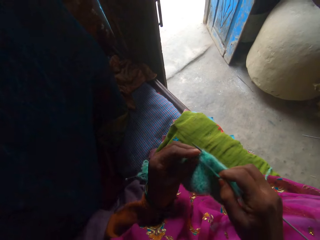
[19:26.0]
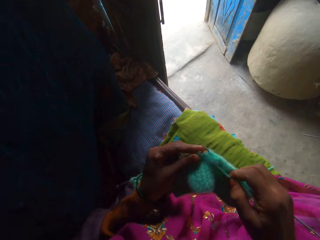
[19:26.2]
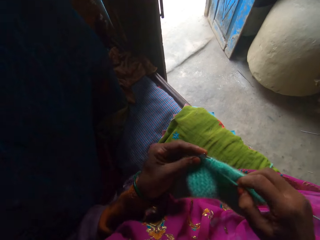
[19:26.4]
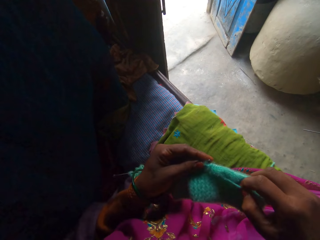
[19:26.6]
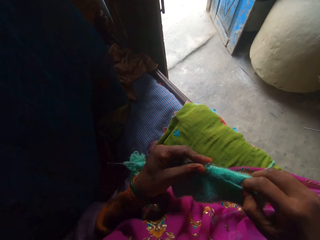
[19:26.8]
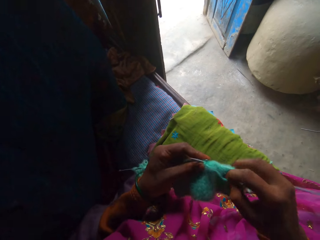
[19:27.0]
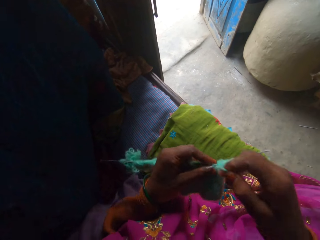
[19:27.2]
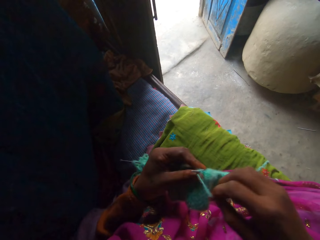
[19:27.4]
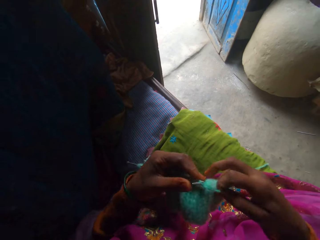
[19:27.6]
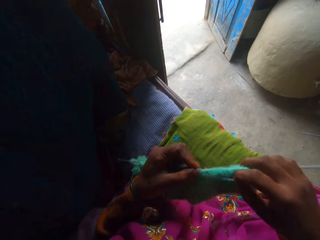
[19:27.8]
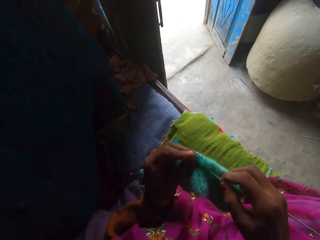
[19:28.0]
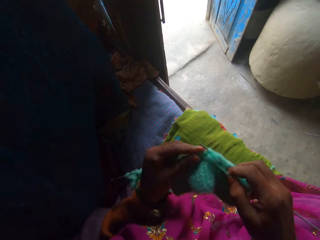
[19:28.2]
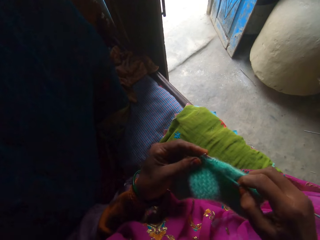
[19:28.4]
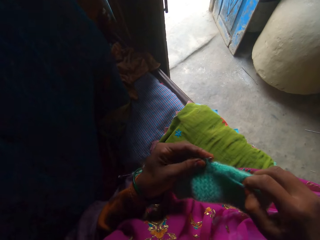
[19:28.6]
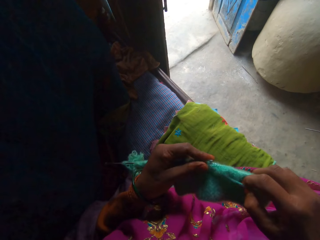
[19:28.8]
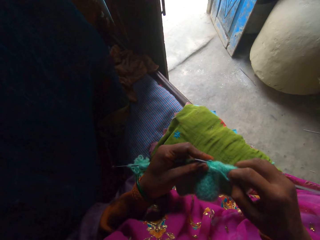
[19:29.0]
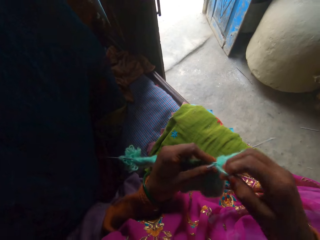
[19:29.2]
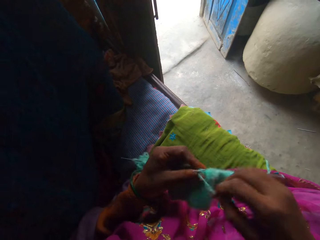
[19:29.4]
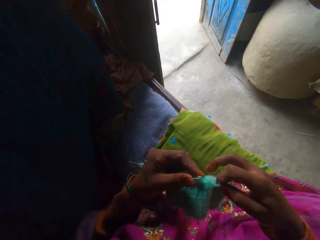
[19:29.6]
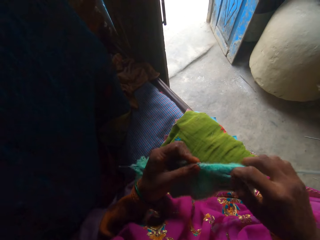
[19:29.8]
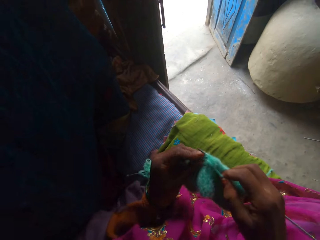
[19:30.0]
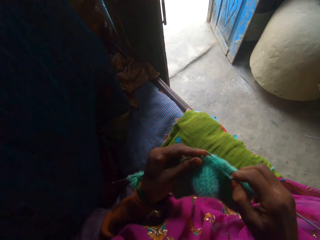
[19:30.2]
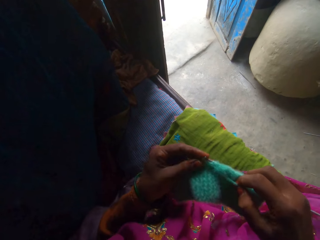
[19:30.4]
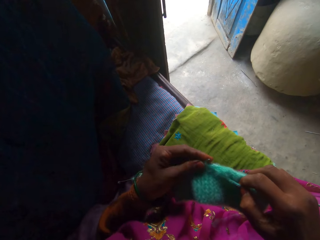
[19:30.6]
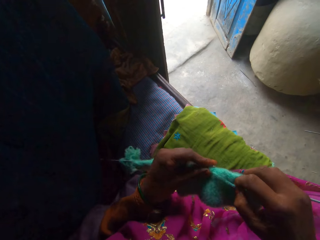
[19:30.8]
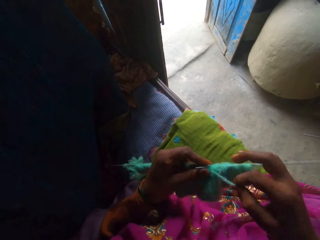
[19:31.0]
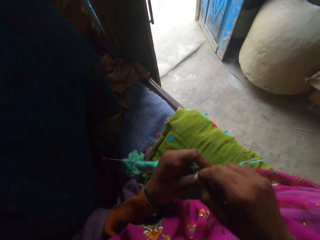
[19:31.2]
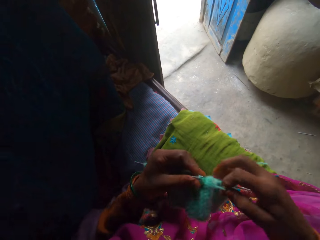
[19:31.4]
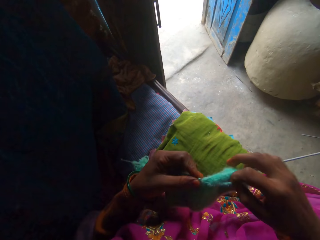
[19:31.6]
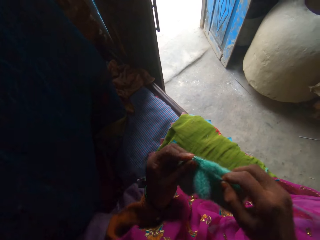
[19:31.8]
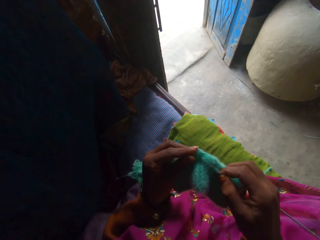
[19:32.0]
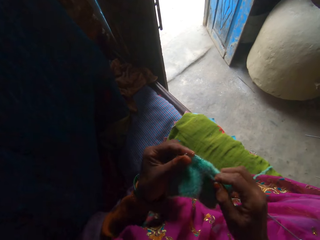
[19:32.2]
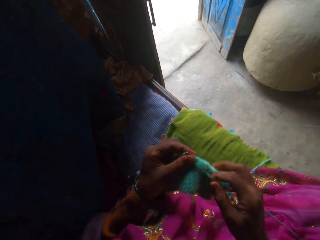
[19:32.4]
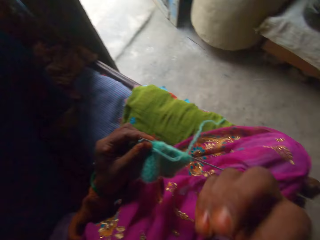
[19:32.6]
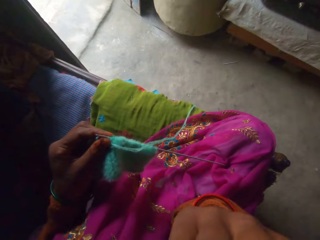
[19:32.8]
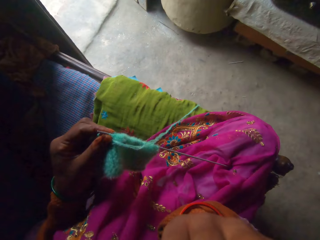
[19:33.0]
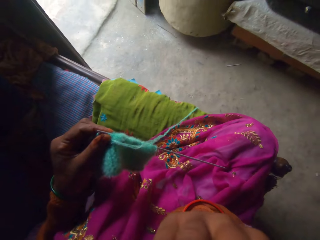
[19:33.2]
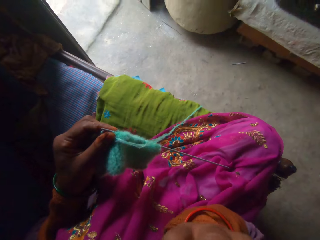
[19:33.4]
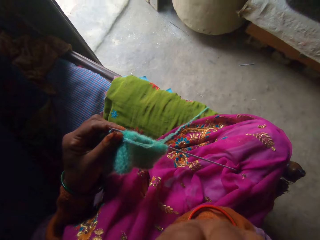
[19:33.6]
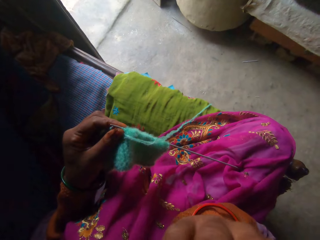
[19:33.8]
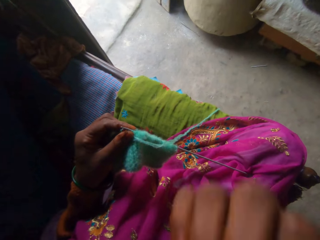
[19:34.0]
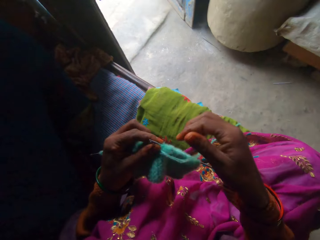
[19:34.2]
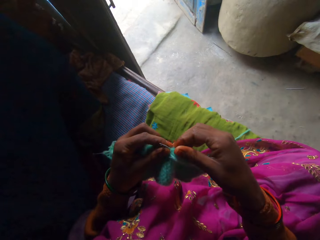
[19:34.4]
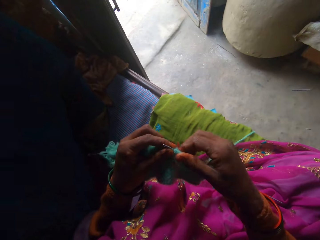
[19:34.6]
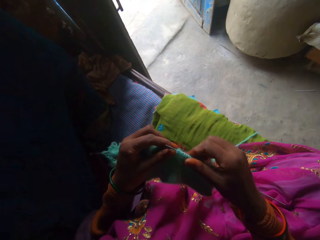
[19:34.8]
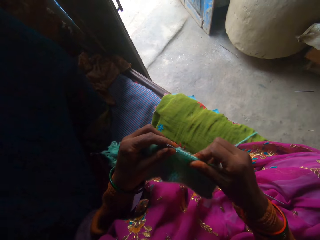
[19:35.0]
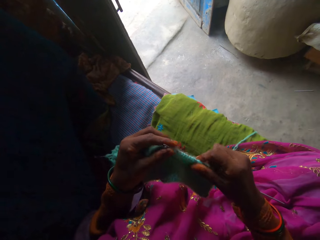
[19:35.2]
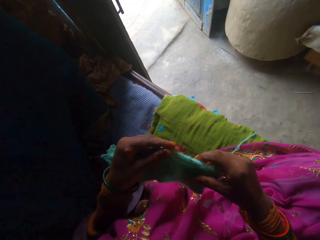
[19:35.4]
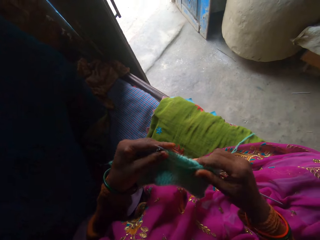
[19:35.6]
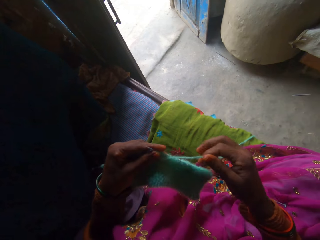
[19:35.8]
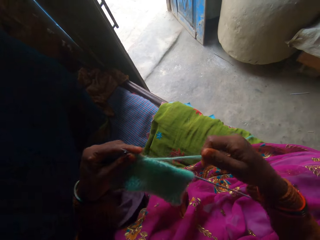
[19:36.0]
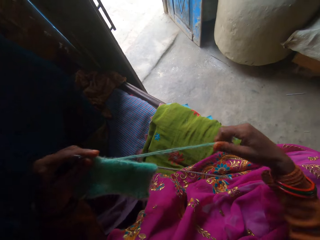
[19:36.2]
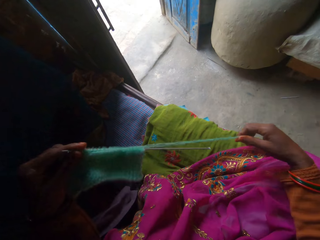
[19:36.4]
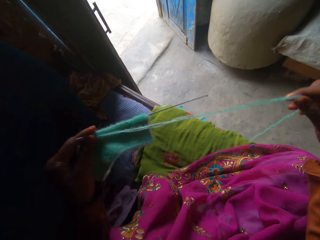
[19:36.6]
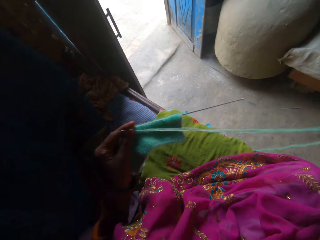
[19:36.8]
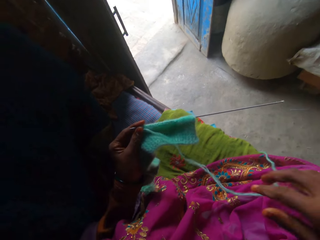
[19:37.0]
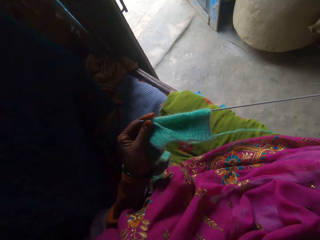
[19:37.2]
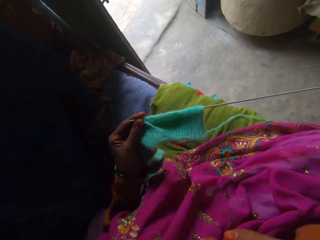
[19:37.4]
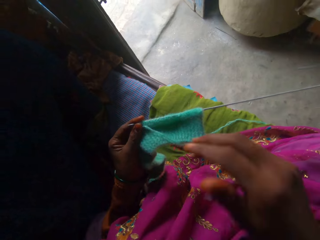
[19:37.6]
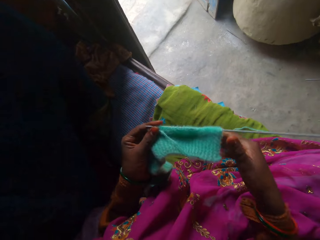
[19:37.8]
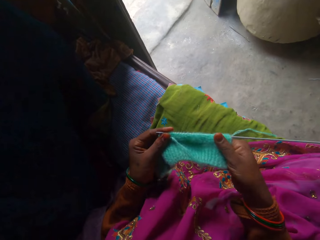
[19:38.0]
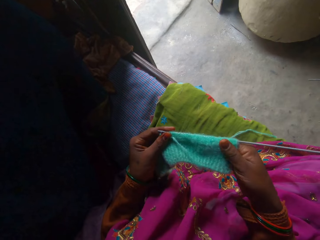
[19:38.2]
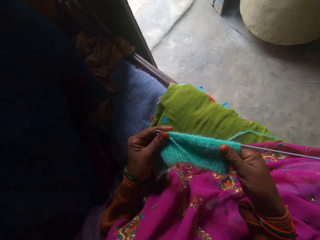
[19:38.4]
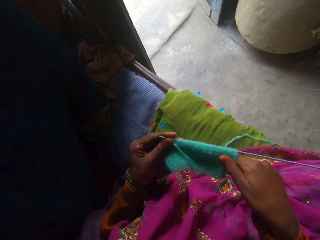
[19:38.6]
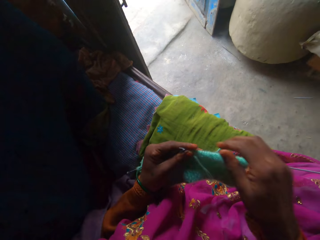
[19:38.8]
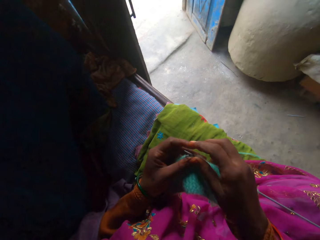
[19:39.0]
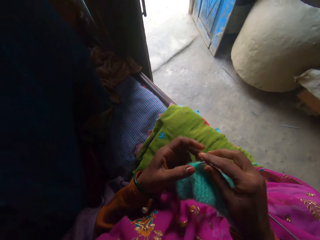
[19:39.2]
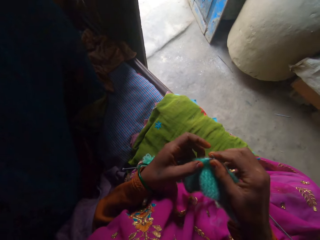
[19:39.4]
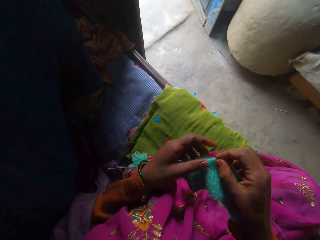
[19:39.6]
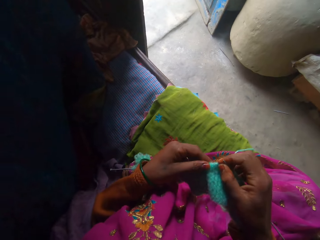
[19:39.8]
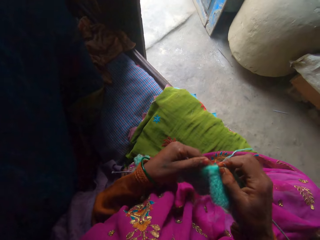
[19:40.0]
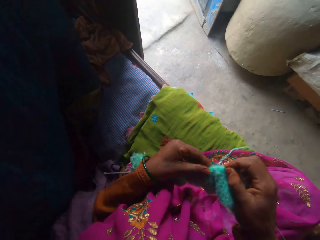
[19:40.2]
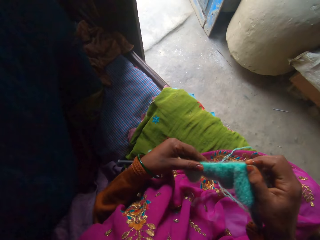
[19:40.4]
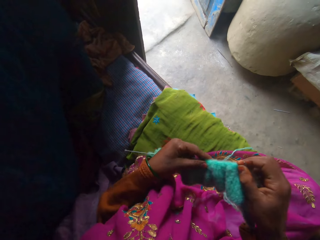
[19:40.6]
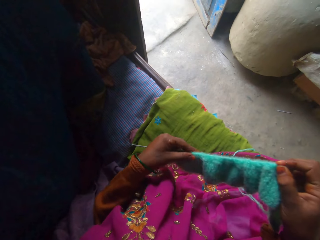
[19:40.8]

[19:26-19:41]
The camera wearer knits the fabric using knitting needles. They adjust the yarn. They knit the fabric using knitting needles. They adjust the yarn. They knit the fabric using knitting needles. They adjust the yarn. They knit the fabric using knitting needles. They lift the right hand. They drop the right hand. They adjust the fabric. They adjust the yarn. They adjust the fabric.

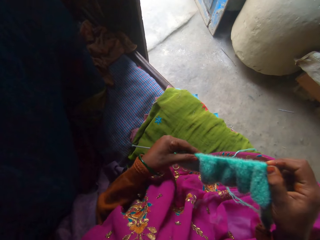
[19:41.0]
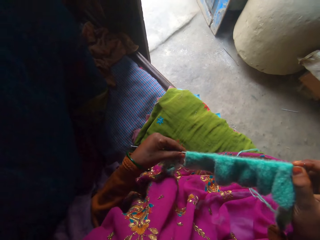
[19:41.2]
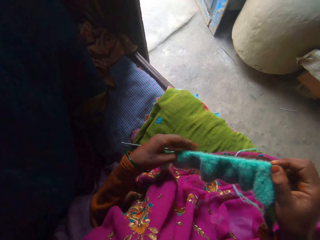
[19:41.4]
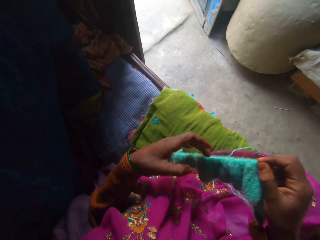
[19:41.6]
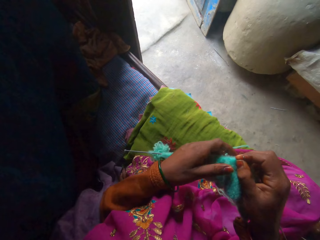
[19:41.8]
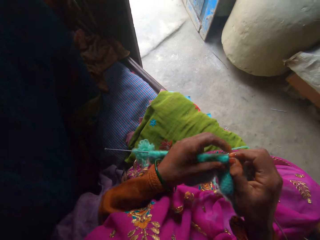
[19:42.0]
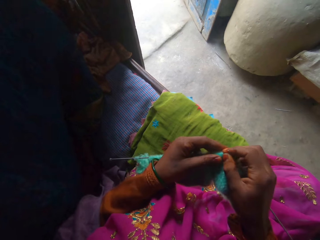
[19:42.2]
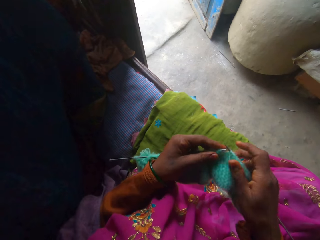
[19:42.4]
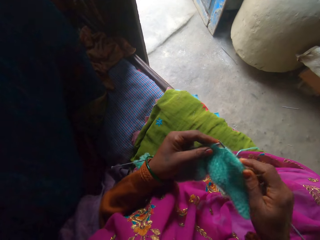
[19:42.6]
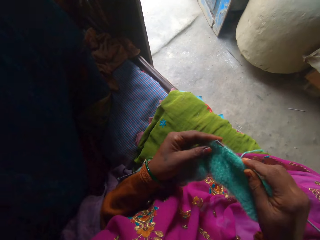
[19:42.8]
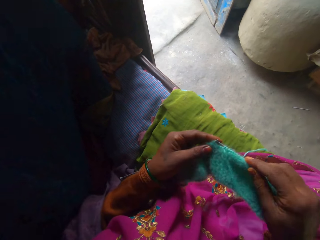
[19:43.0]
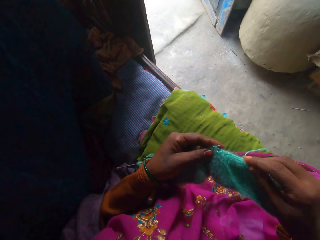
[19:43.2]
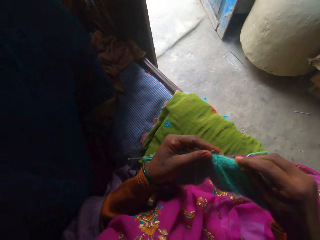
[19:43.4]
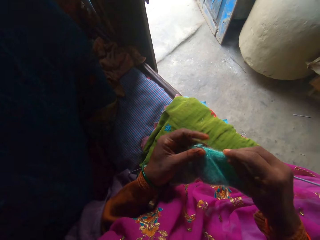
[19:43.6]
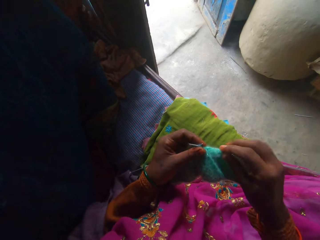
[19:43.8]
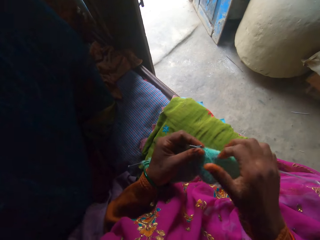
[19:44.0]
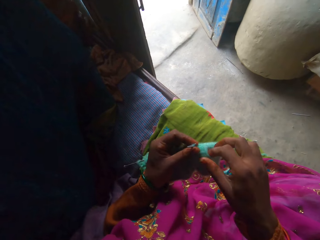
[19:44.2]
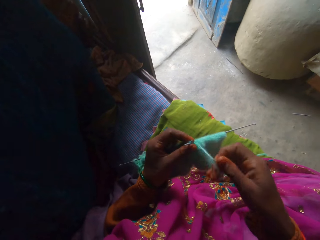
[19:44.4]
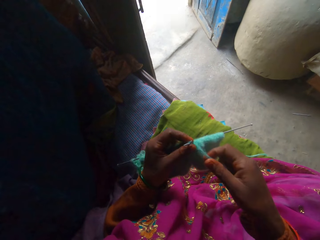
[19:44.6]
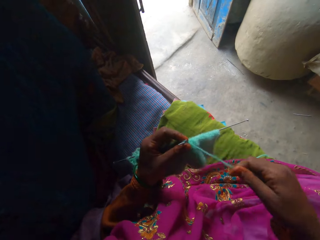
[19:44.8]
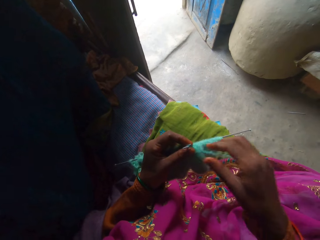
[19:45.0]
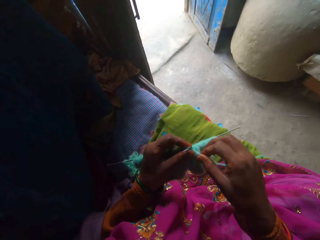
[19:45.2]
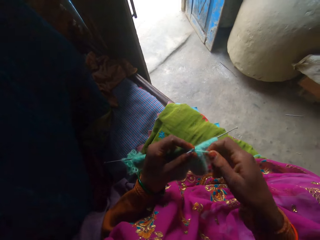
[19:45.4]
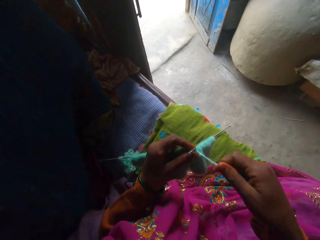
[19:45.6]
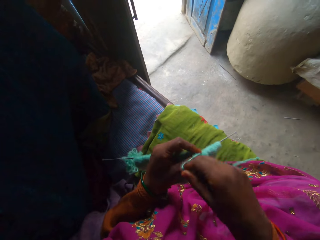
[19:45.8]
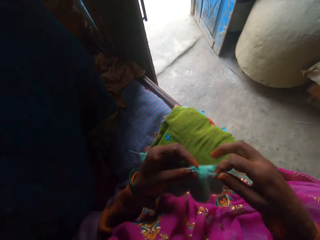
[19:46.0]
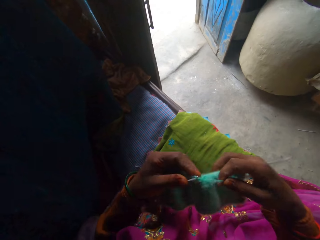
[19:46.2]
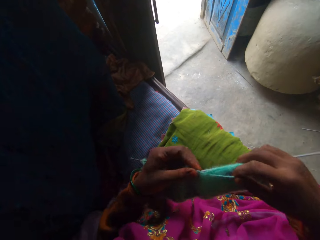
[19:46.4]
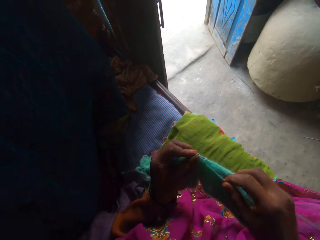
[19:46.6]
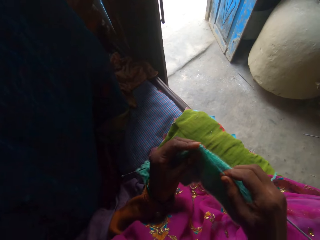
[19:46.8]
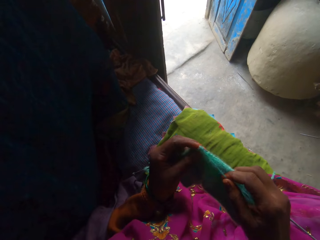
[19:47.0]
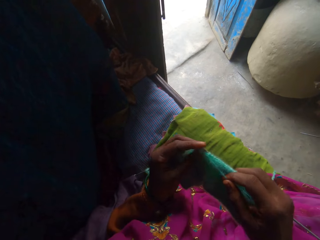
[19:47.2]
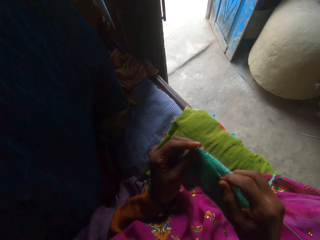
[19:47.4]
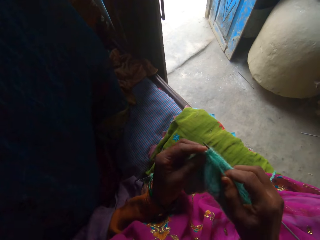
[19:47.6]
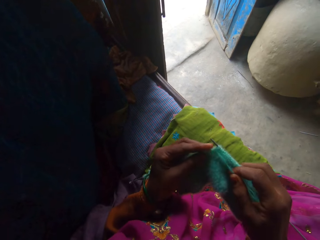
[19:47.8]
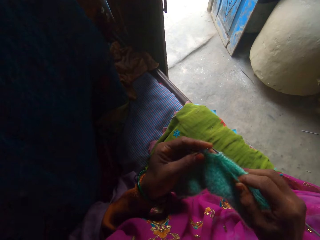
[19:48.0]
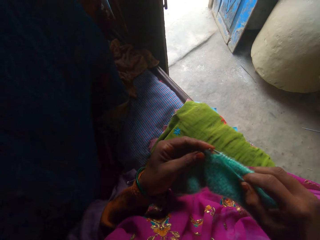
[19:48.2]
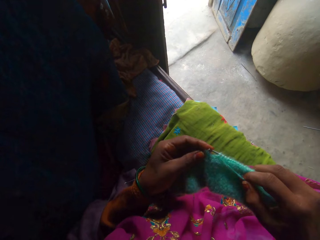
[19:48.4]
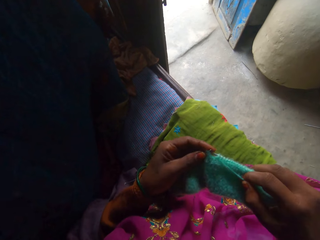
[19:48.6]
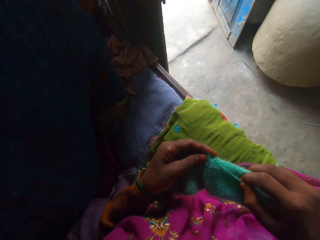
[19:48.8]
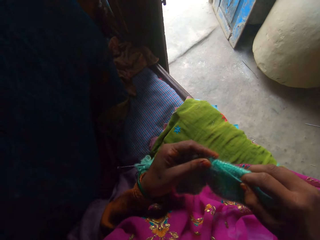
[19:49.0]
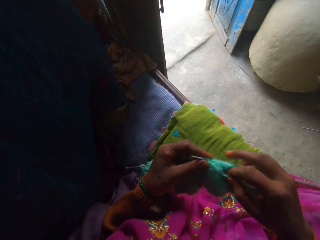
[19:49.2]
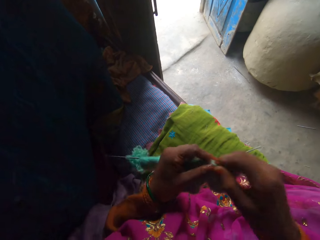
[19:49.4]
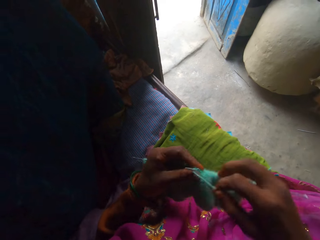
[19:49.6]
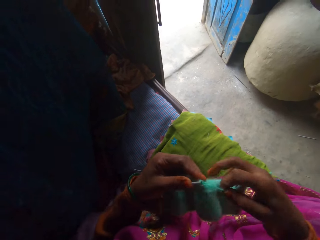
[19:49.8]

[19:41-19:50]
The camera wearer knits the fabric using knitting needles. They adjust the yarn. They knit the fabric using knitting needles. They adjust the yarn.
